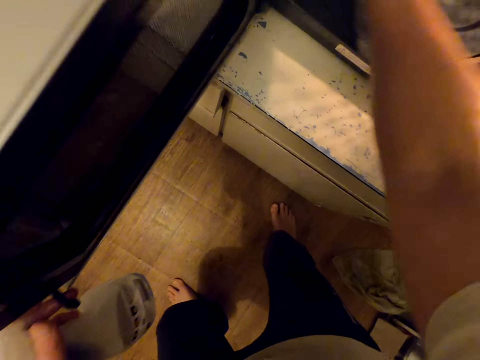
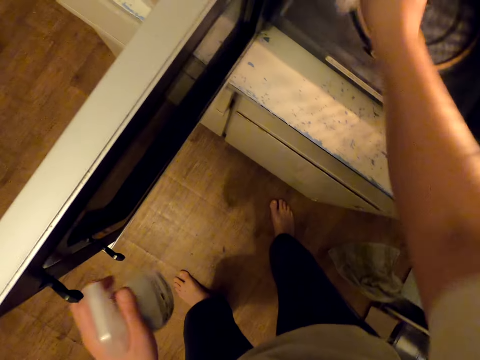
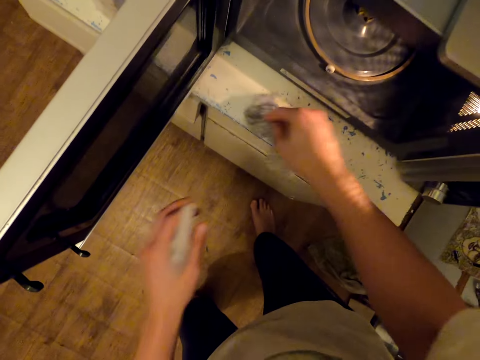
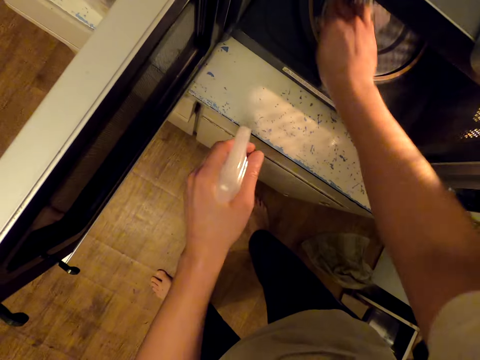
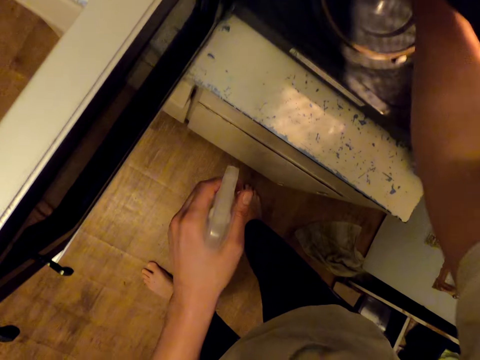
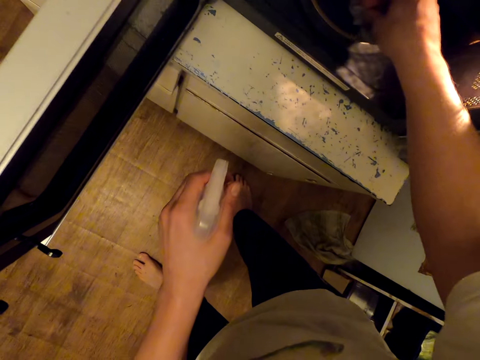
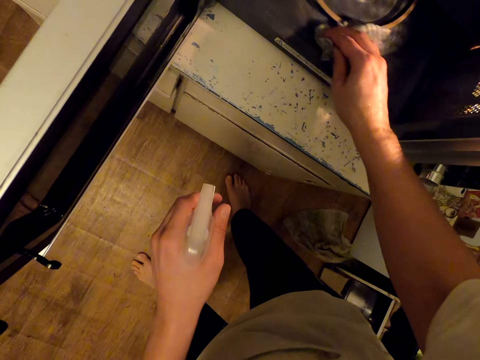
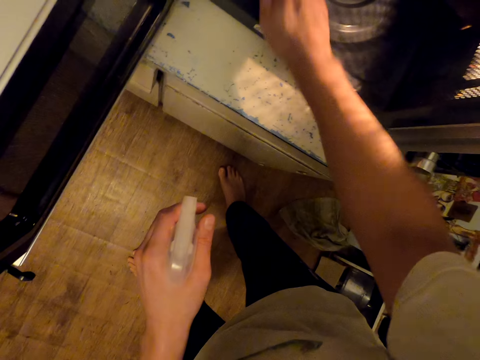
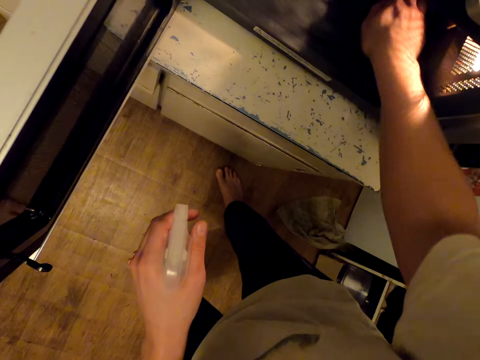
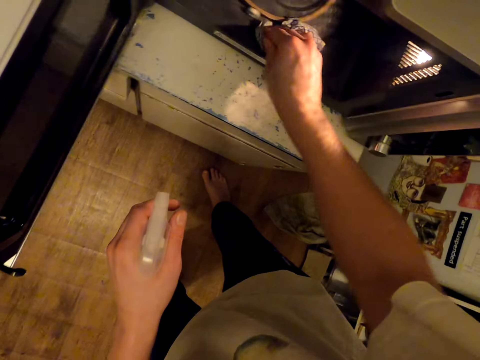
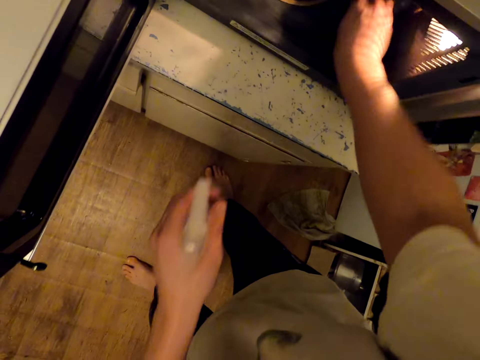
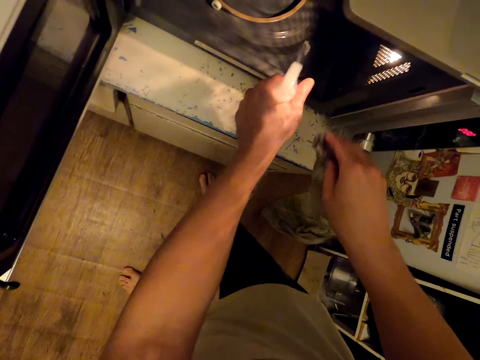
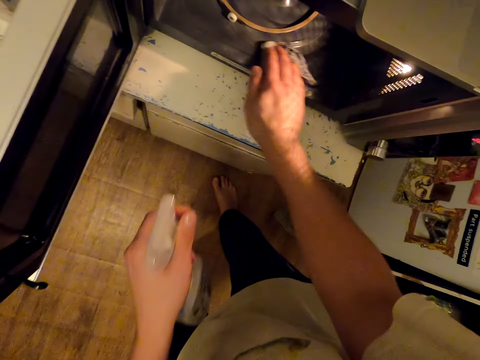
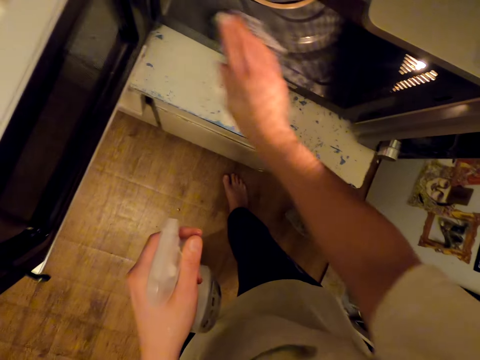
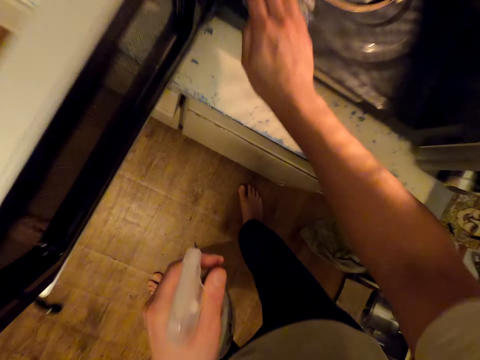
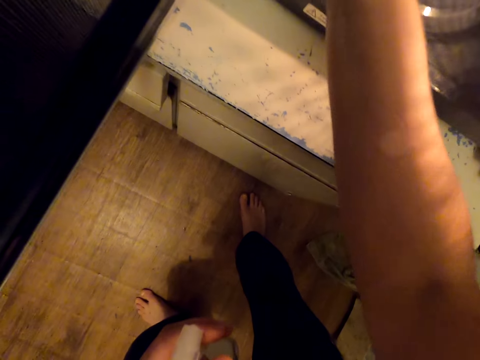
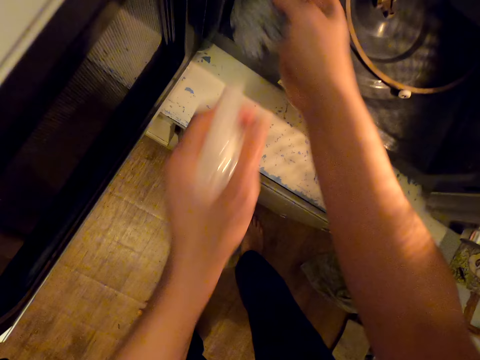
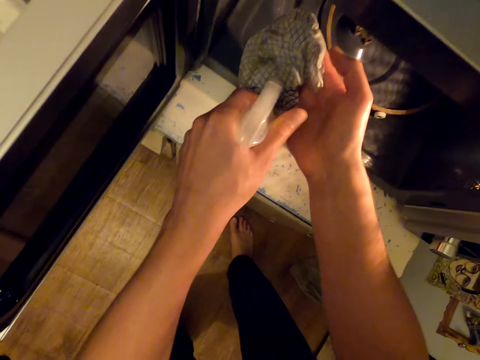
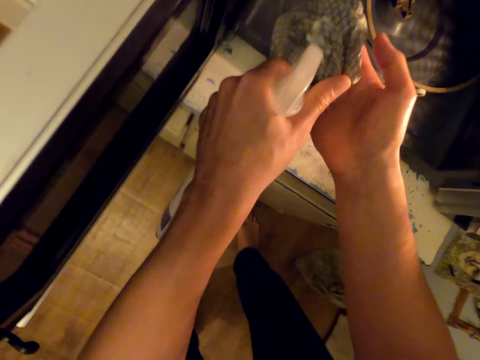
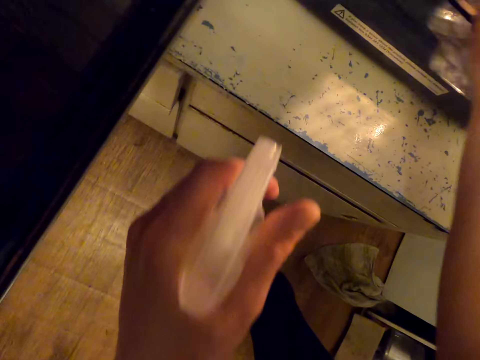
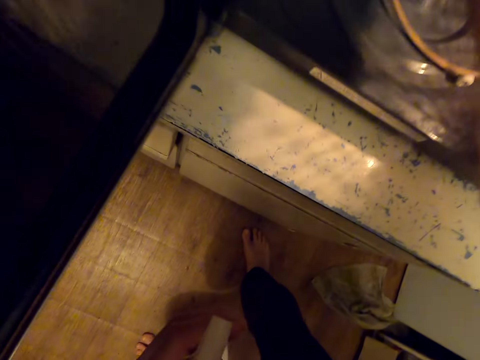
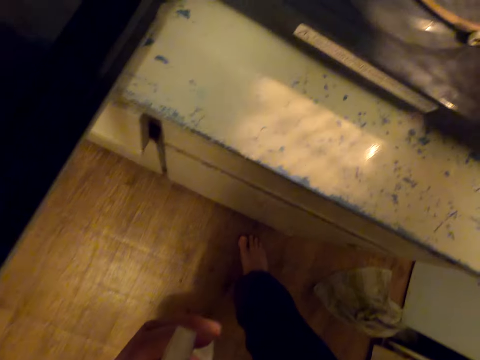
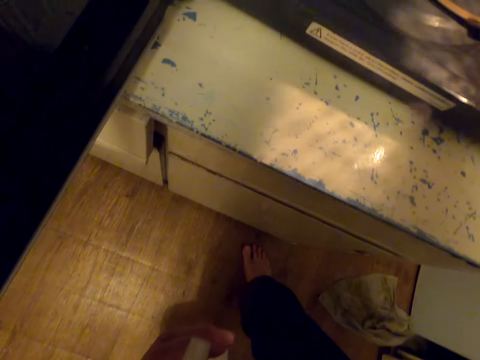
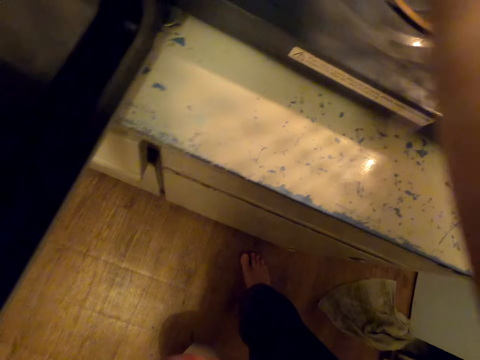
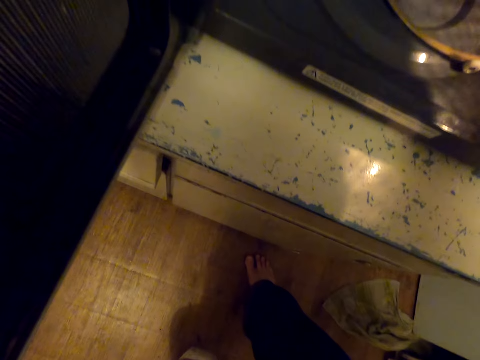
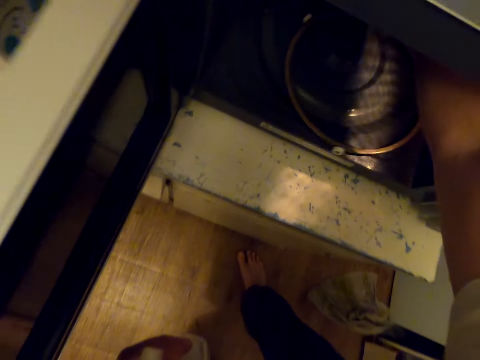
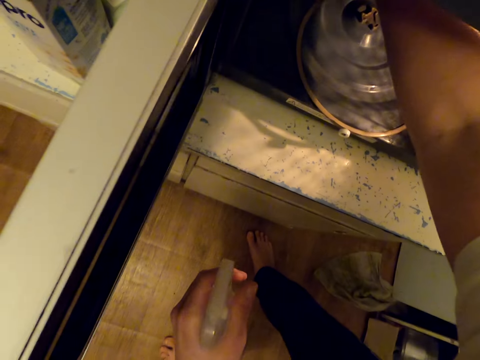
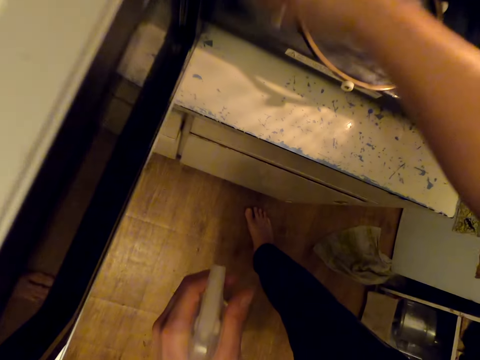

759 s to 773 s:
The camera wearer sprays something. They clean the microwave. They spray on the cloth. They wipe the microwave.

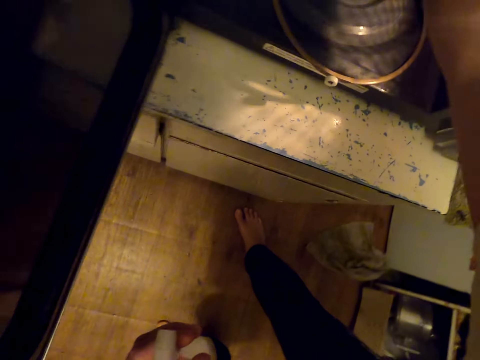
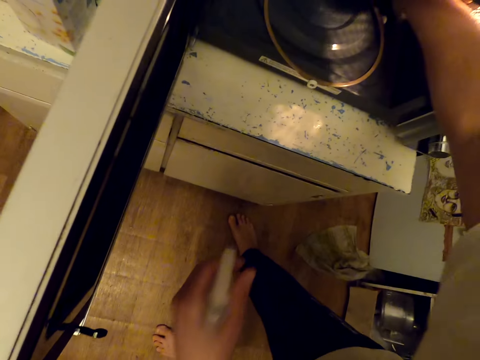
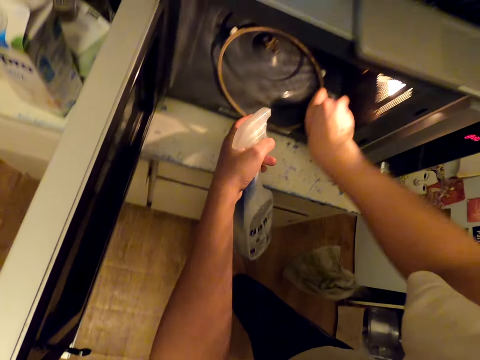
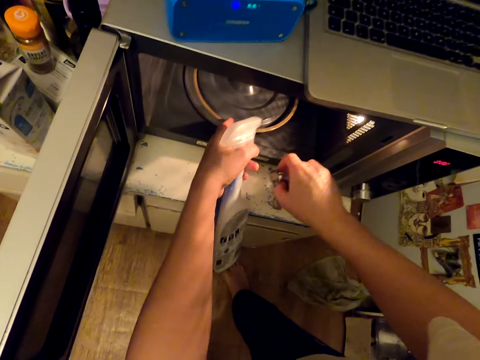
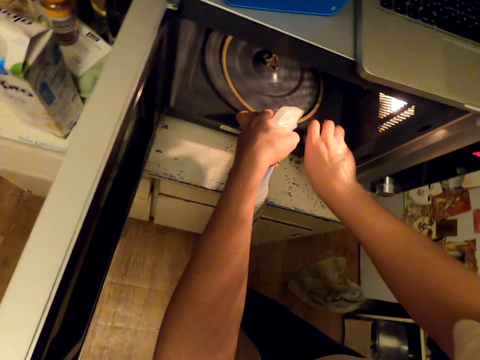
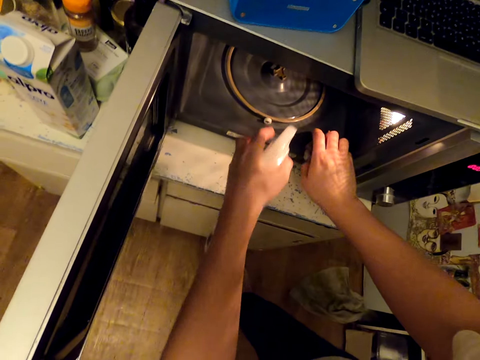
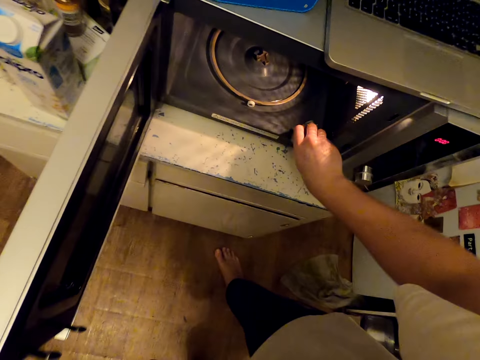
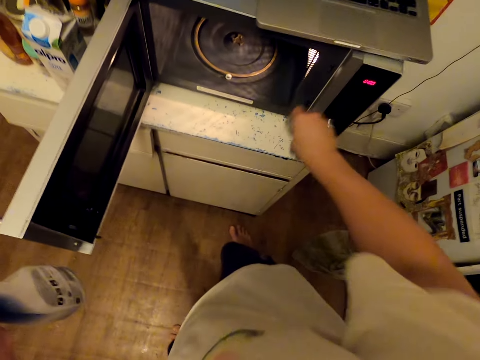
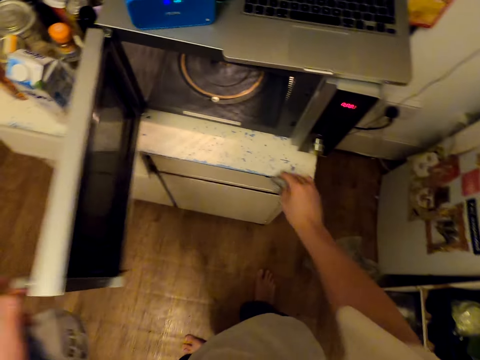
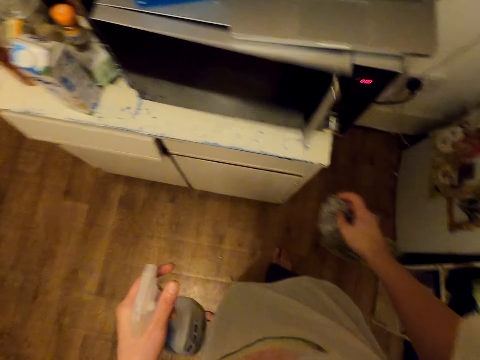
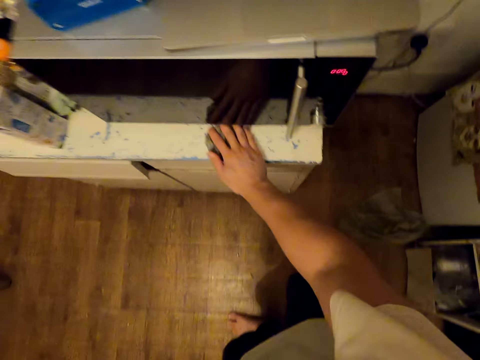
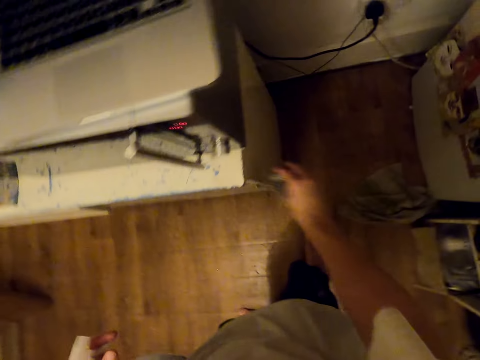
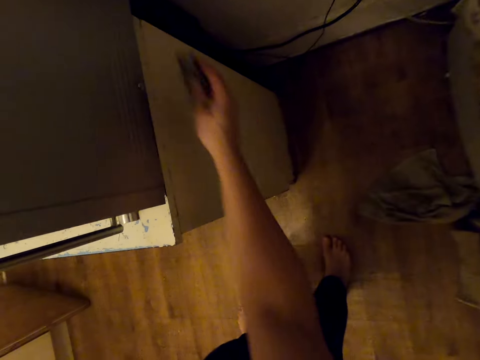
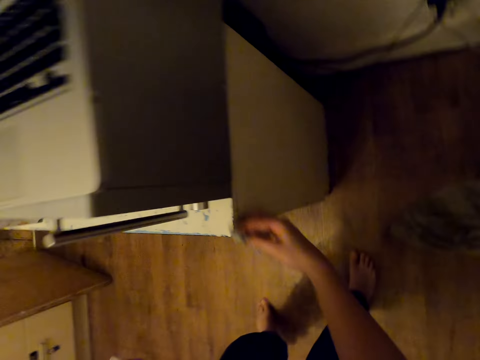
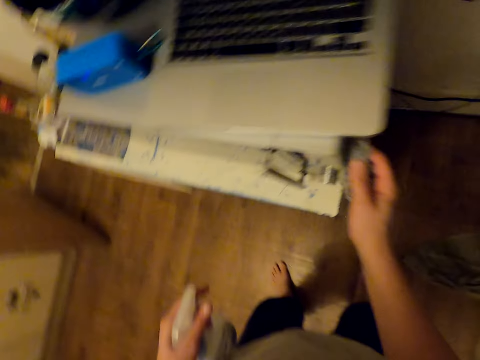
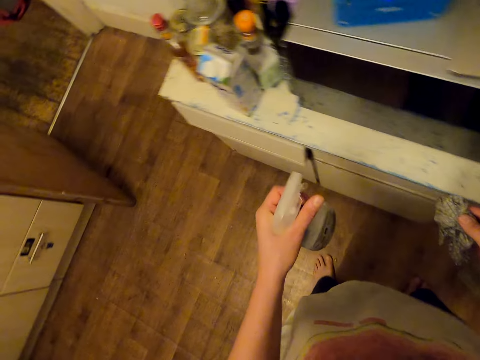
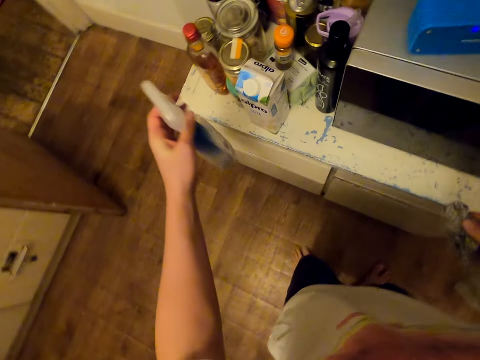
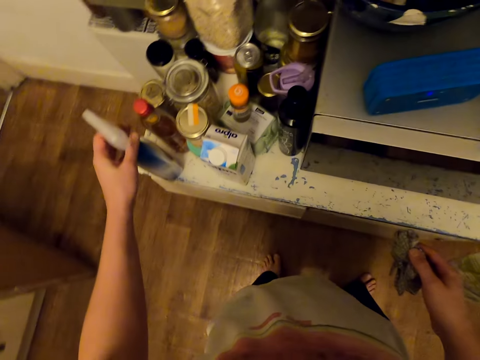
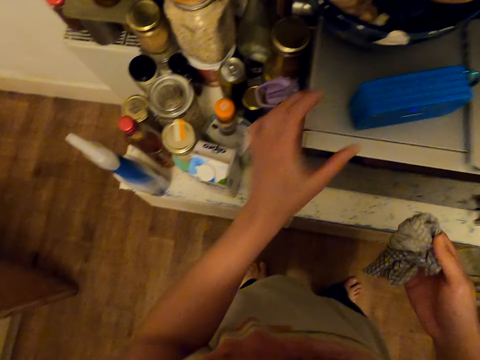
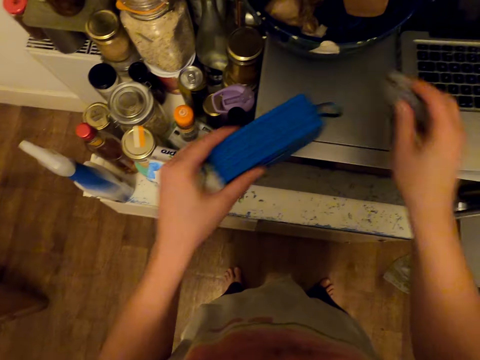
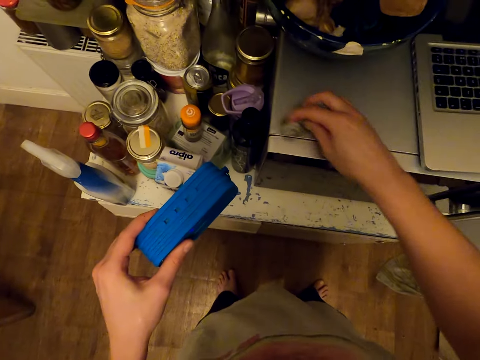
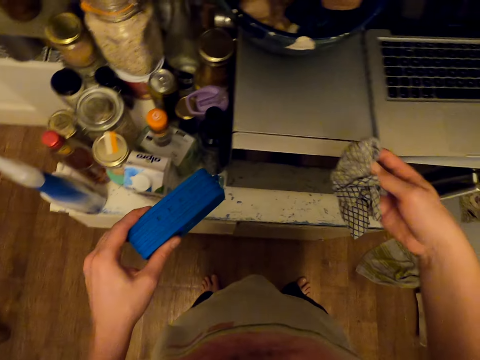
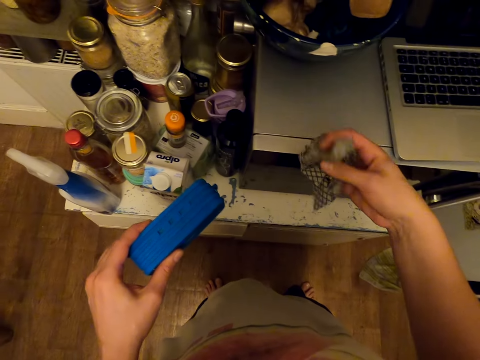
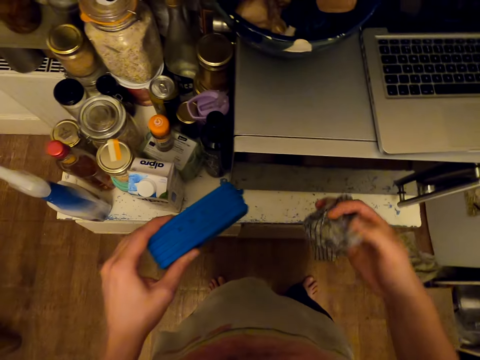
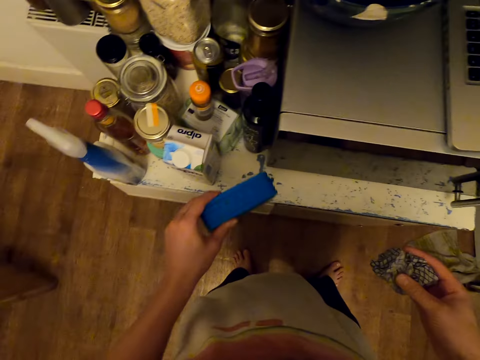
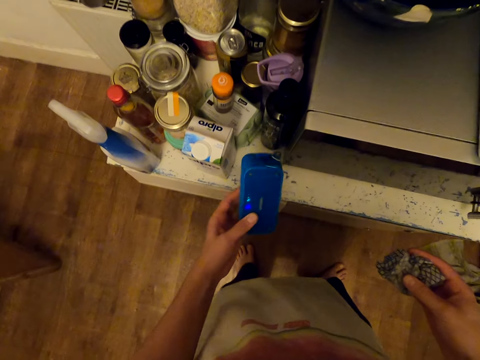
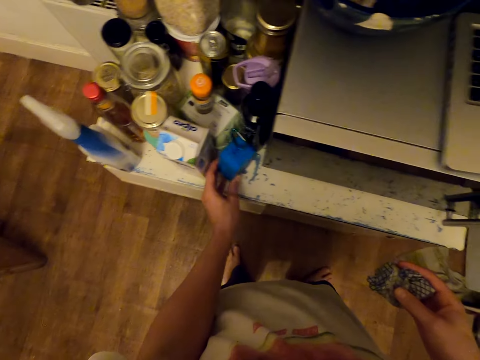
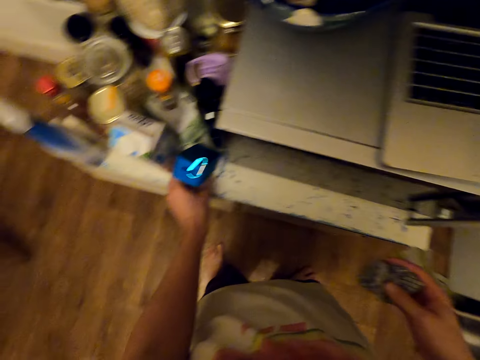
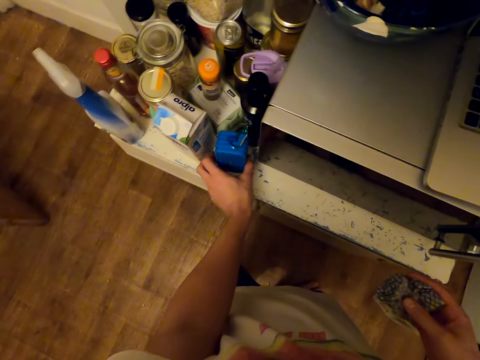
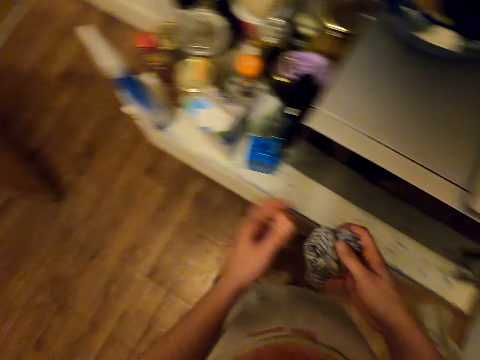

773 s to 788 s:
The camera wearer moves something in the microwave. They clean the microwave. They close the microwave door. They wipe the work top or table. They drop a bottle of something. They pick up a speaker. They wipe the microwave top. They put the speaker on the table.
